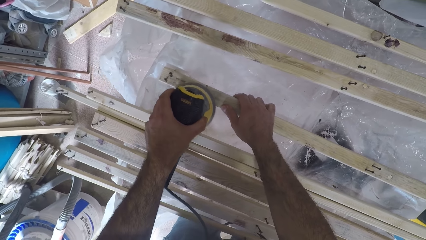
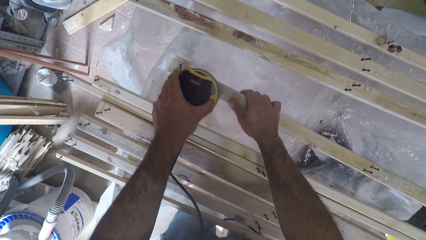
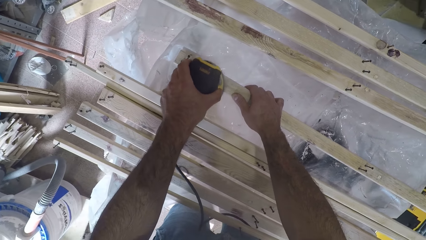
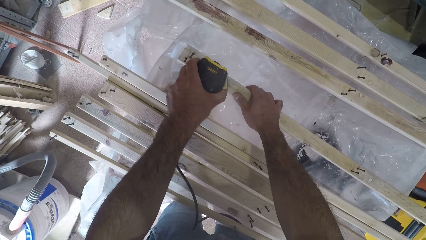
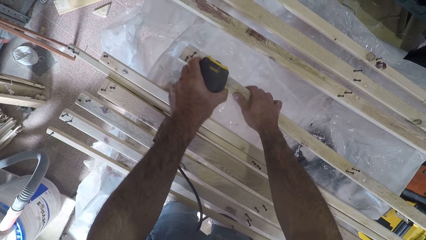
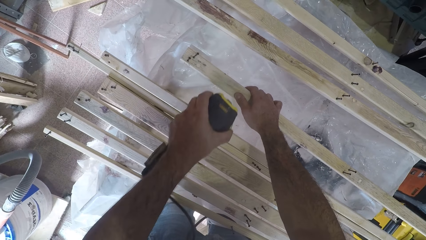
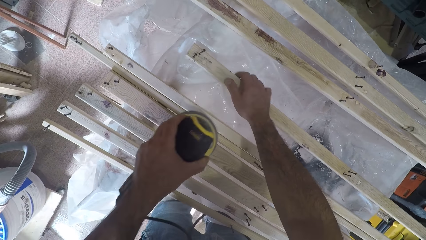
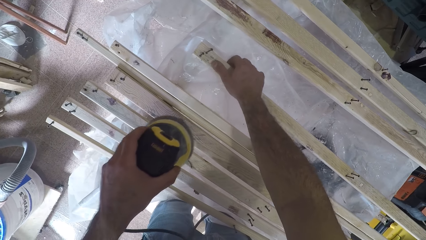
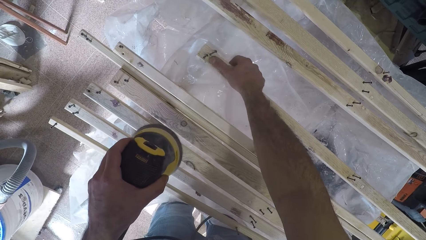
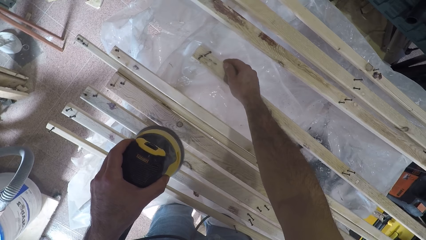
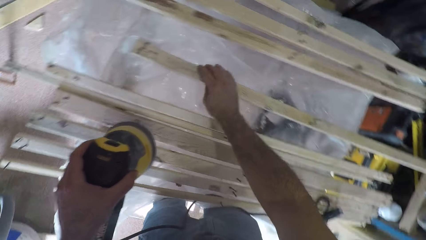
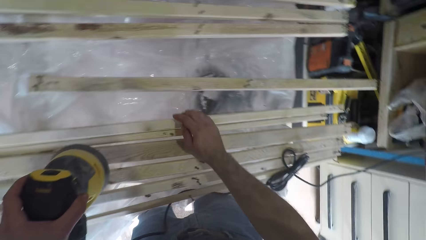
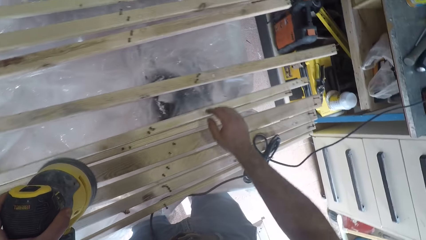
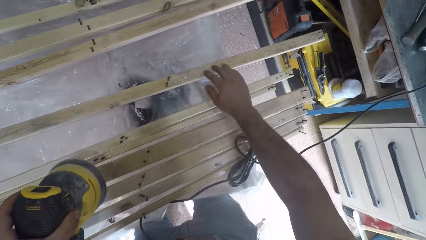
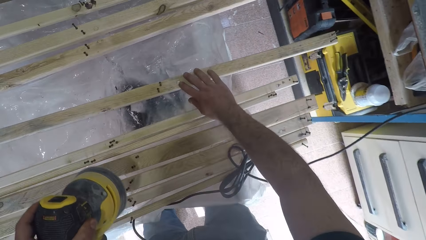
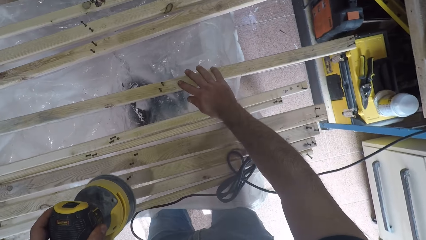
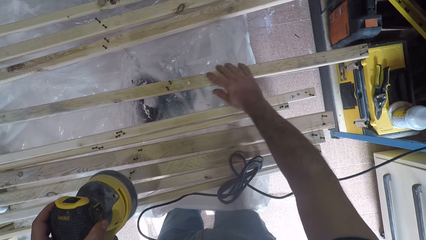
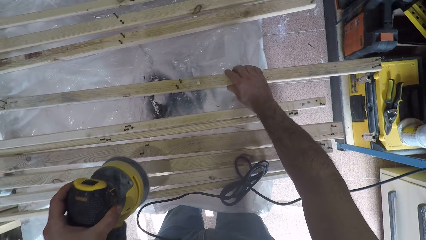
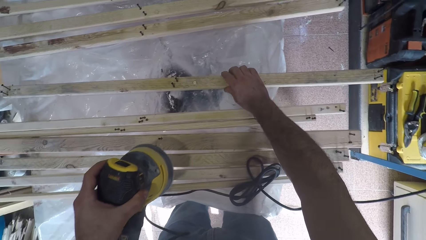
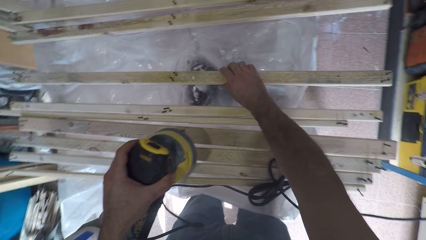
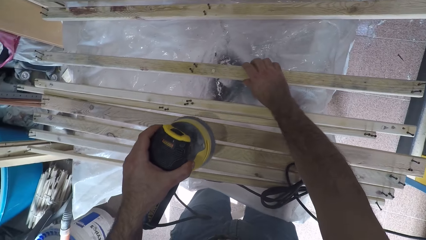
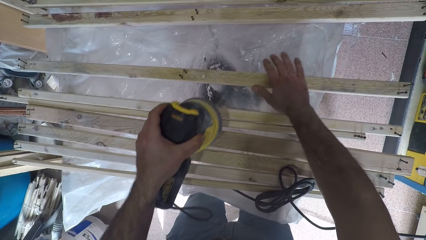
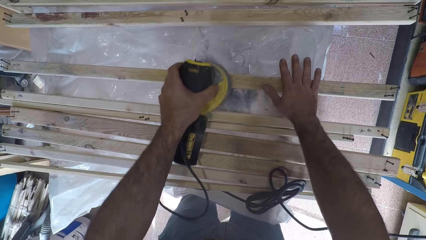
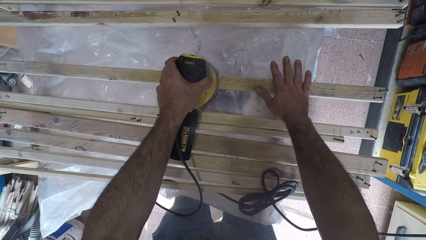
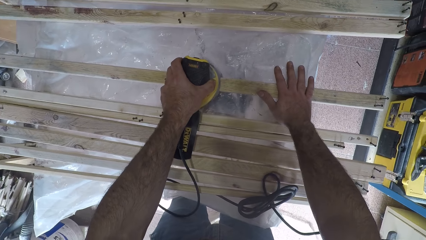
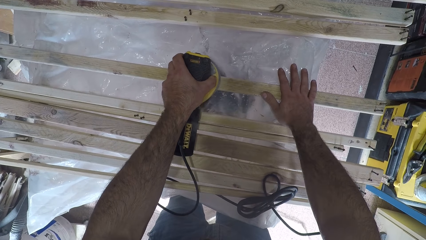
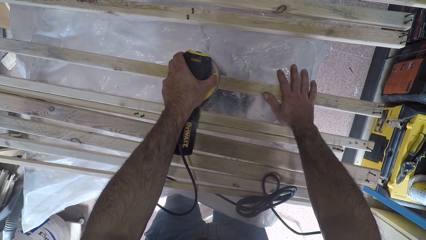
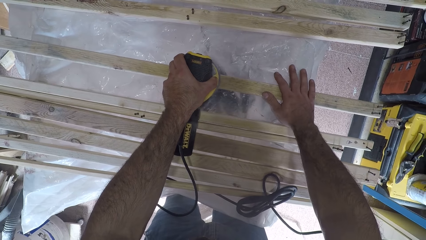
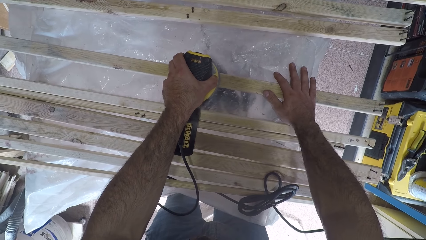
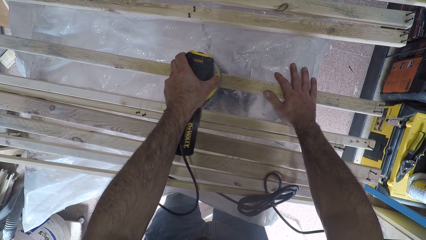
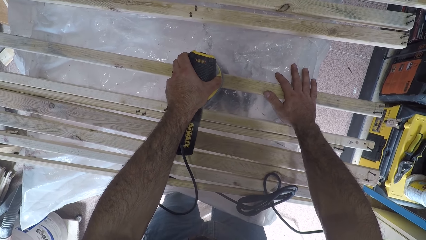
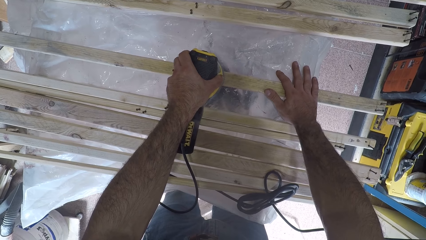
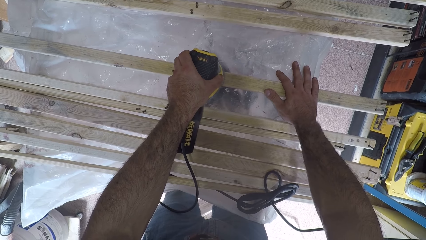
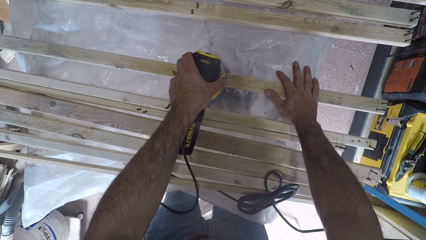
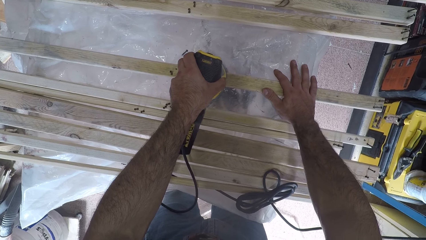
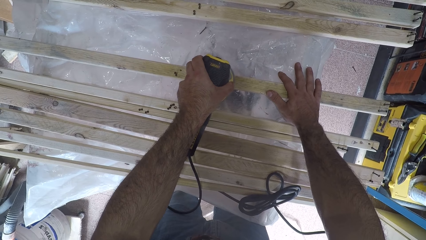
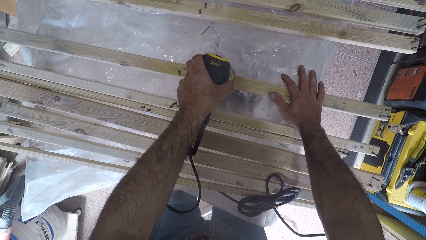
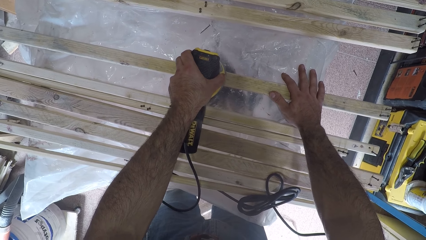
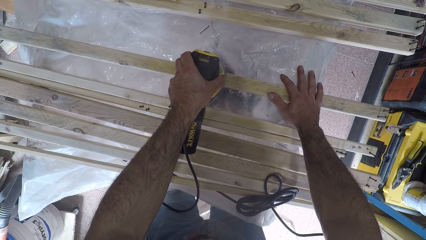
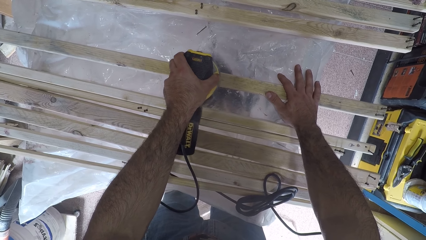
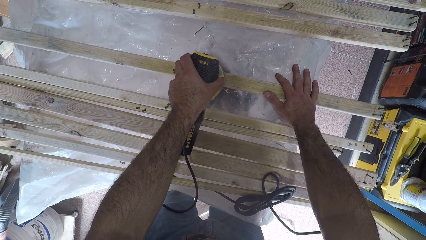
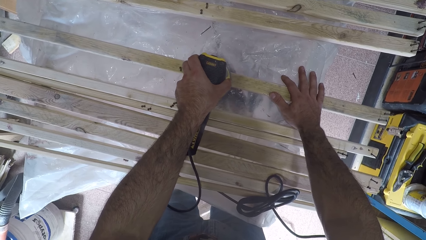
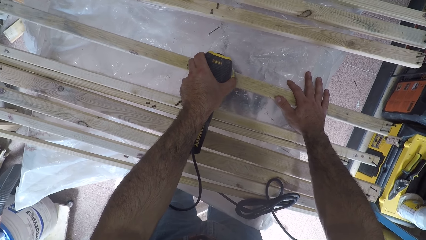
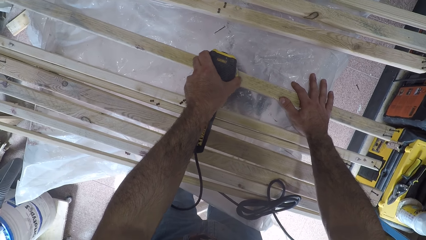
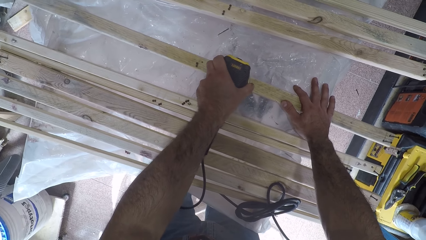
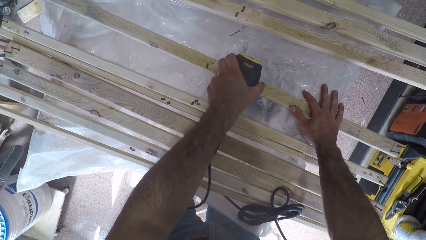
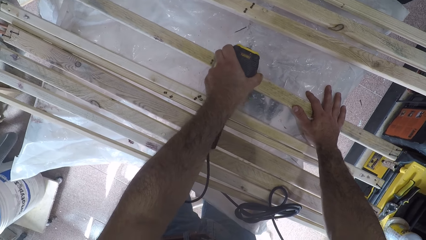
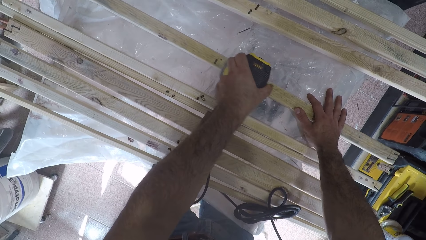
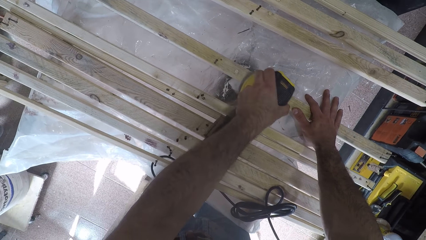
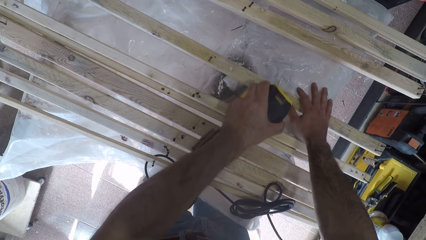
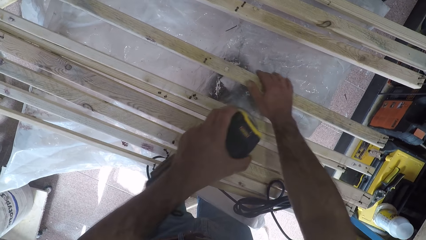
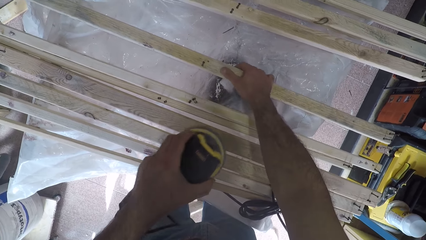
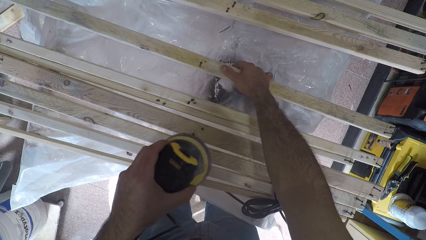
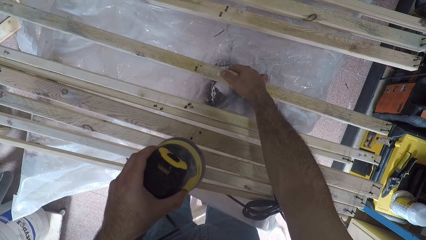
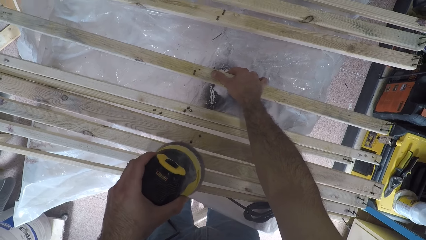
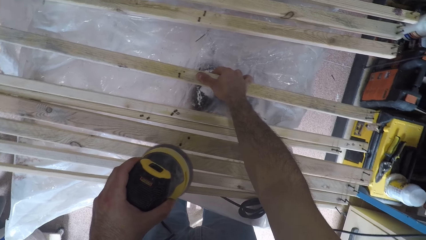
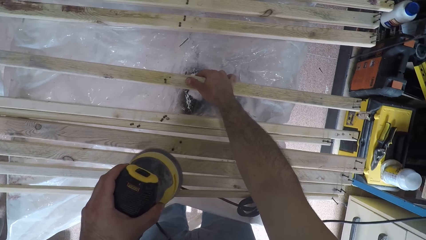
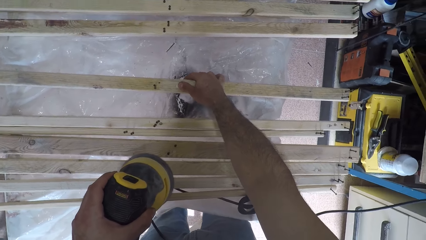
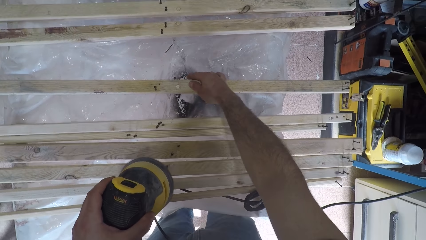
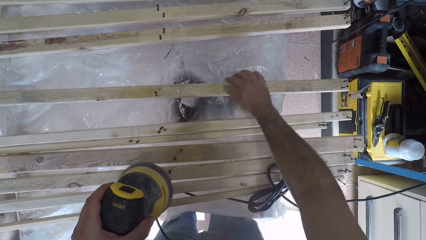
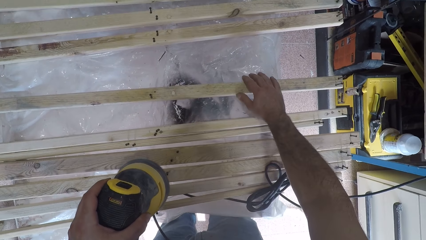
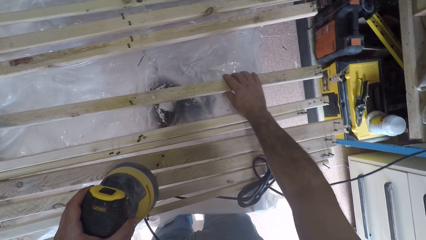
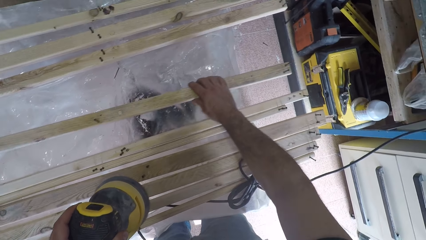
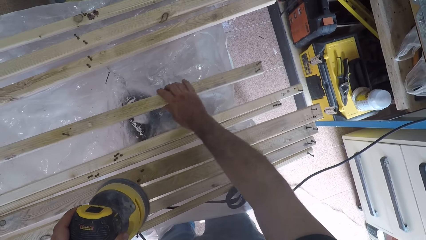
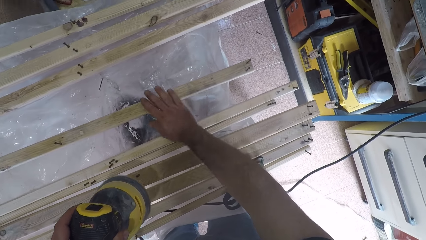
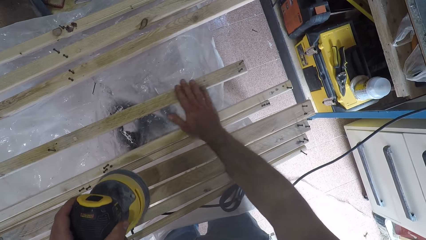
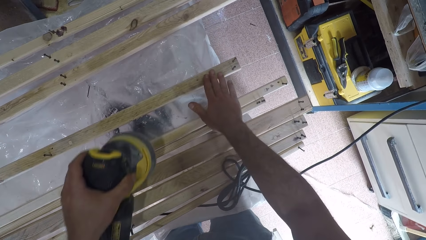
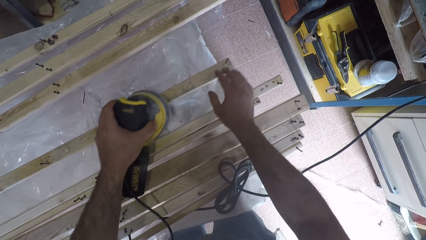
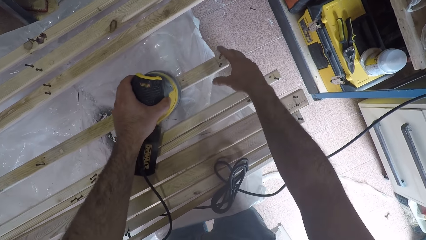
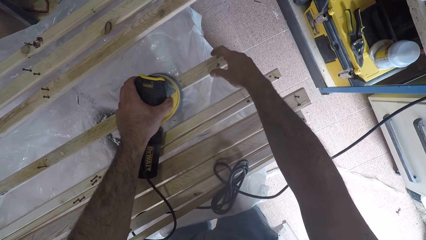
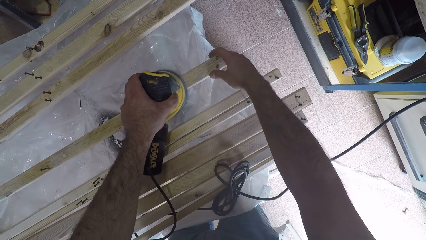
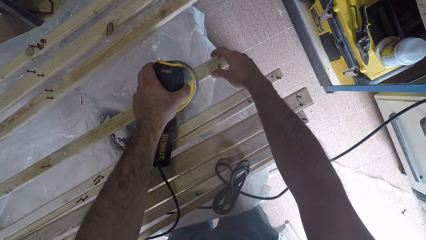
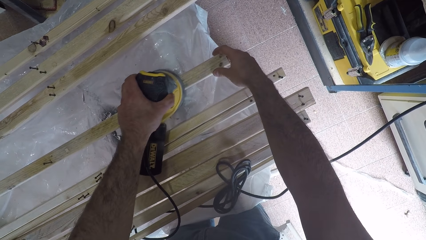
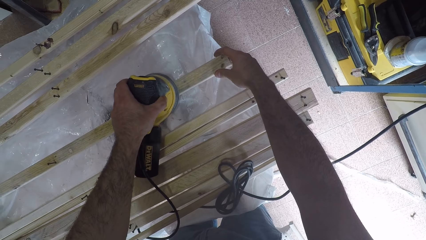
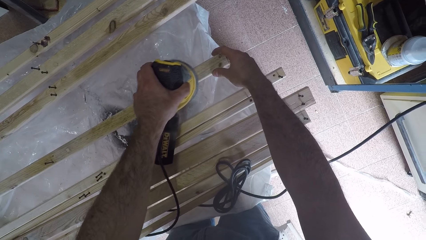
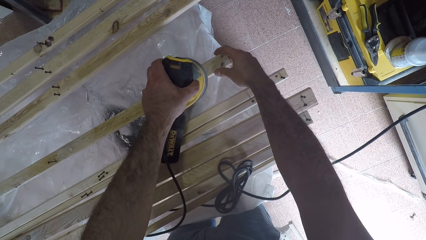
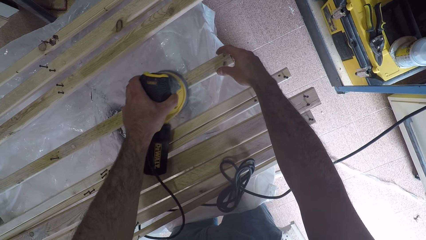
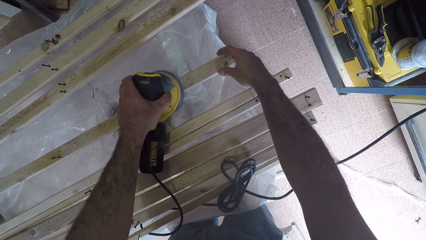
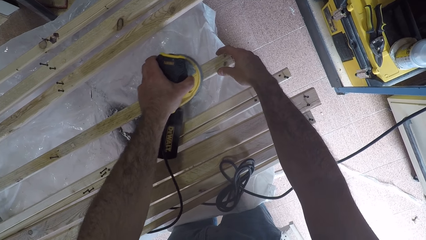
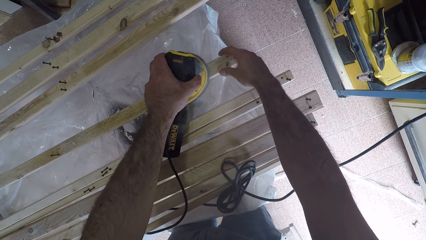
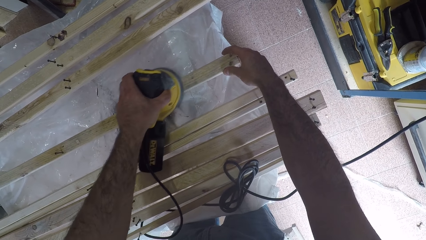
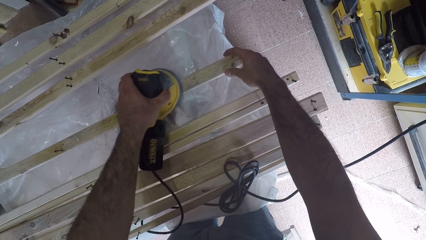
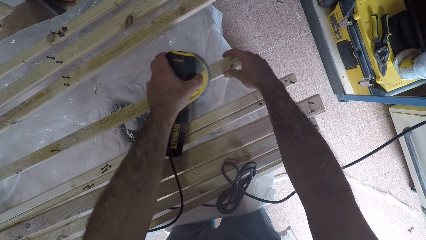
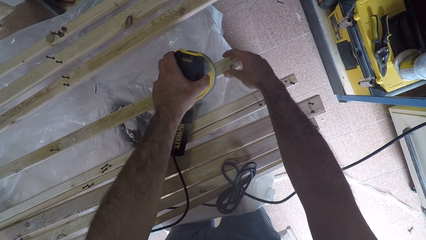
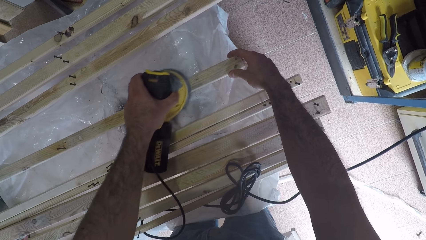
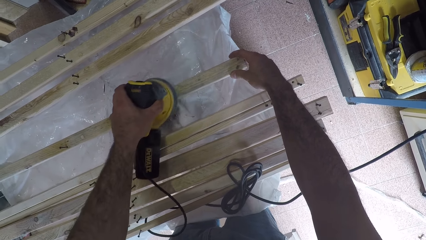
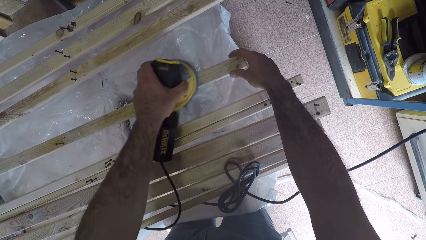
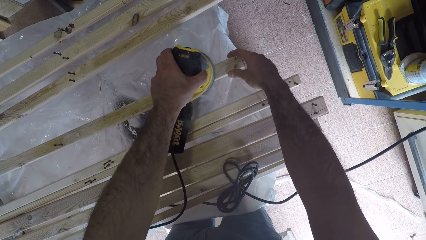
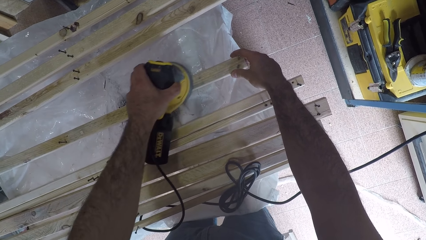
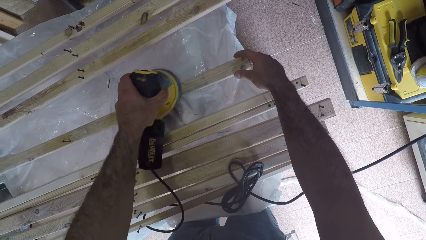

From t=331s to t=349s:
The camera wearer holds the wood with his hand. He rubs the surface of the second wood plank with his right thumb. He releases the wood. He touches the surface of the second wood plank with his right hand. He holds the wood with his hand. He moves the second wood plank to the left on the table. He continues to brush the second wood plank with the brush oscillating tool. He smoothens the wood using a sander machine. He rubs the surface of the second wood plank with his right thumb. He holds the wood with his hand. He adjusts the second wood plank to the left. He moves the wood on the table. He continues to brush the second wood plank with the brush oscillating tool. He smoothens the wood using the sander machine.
